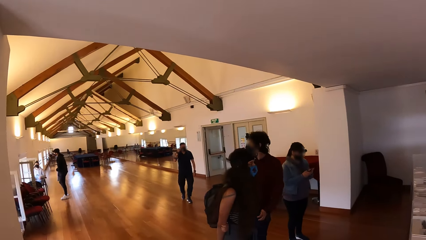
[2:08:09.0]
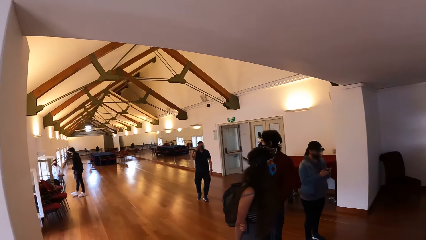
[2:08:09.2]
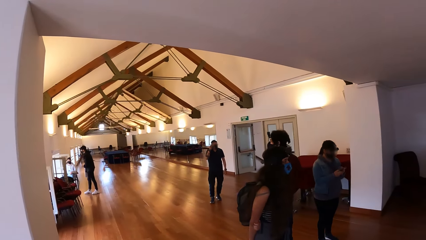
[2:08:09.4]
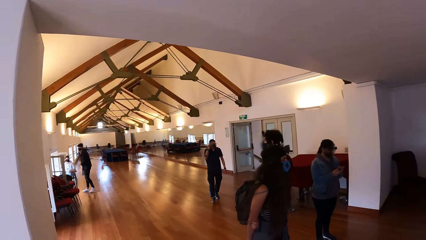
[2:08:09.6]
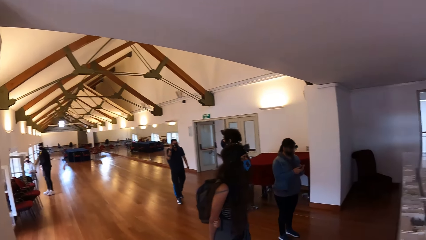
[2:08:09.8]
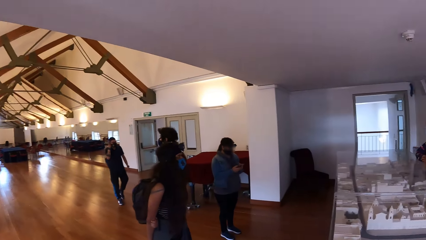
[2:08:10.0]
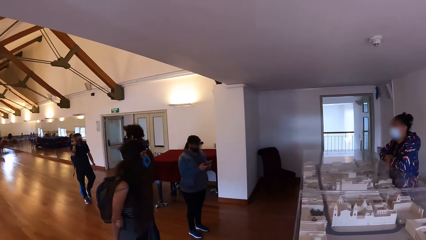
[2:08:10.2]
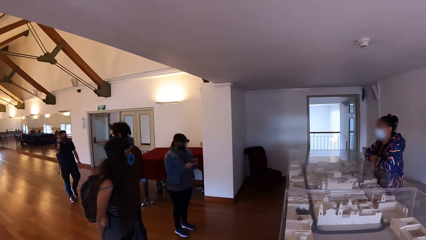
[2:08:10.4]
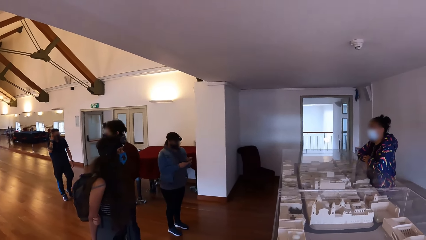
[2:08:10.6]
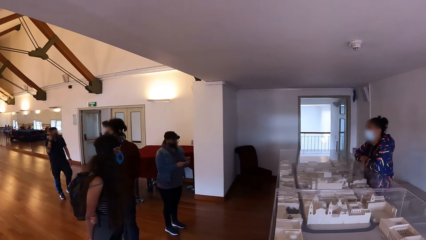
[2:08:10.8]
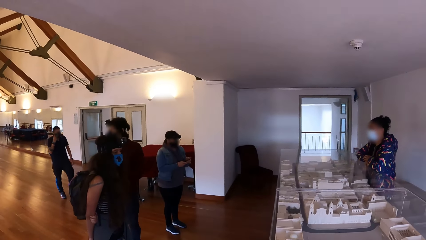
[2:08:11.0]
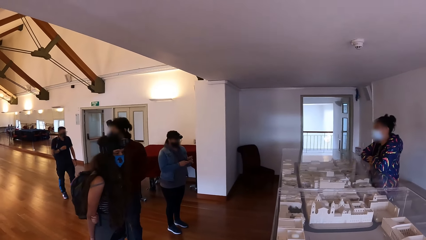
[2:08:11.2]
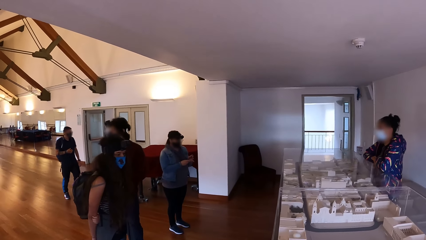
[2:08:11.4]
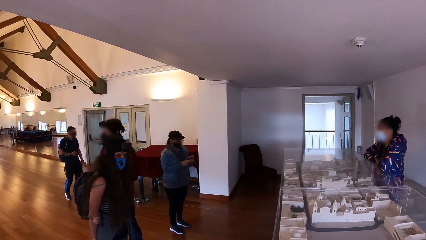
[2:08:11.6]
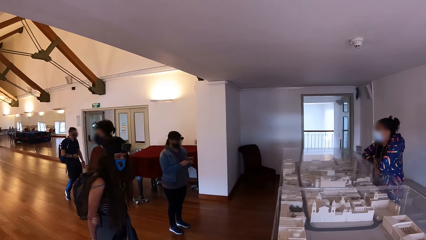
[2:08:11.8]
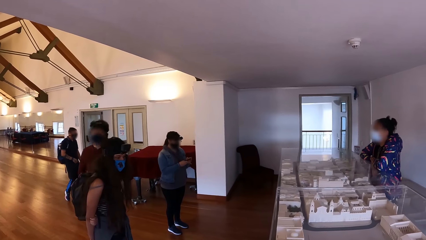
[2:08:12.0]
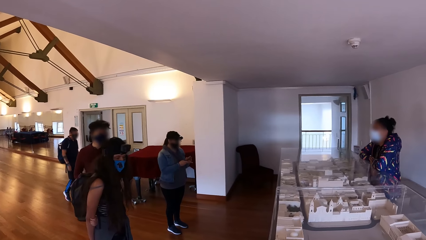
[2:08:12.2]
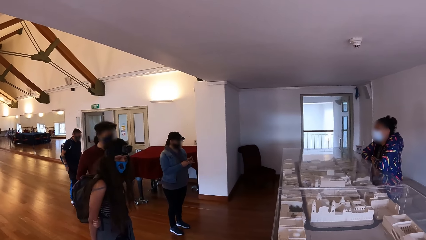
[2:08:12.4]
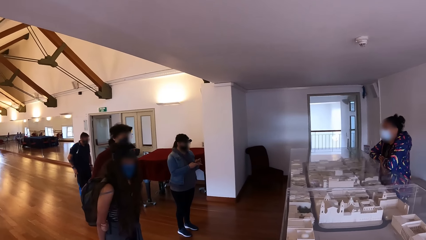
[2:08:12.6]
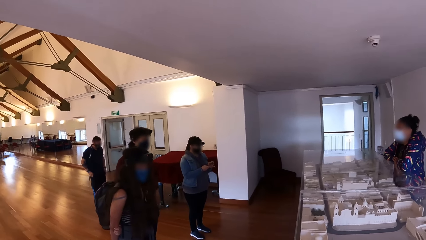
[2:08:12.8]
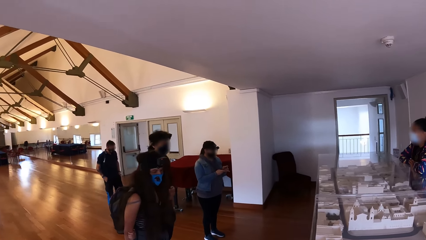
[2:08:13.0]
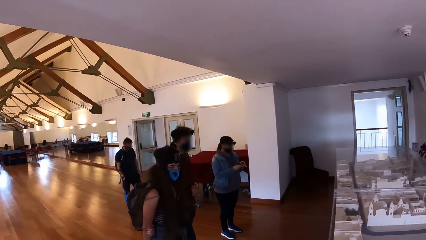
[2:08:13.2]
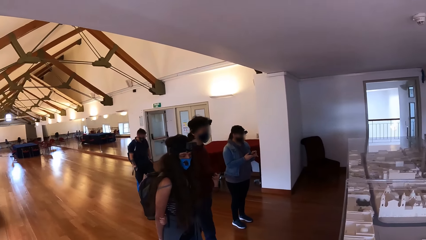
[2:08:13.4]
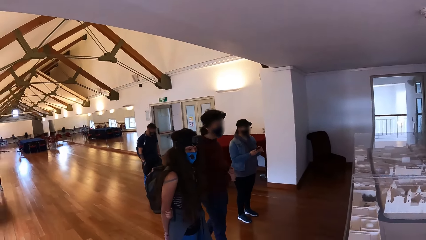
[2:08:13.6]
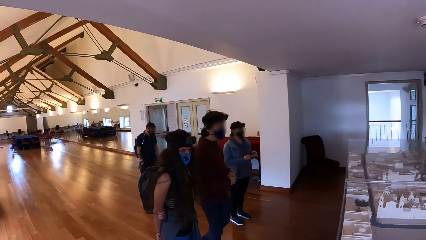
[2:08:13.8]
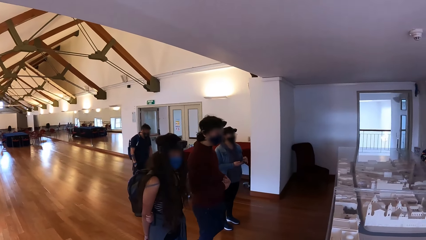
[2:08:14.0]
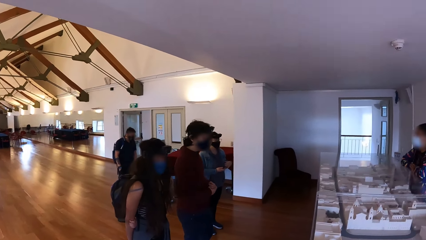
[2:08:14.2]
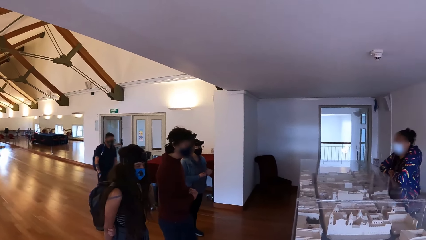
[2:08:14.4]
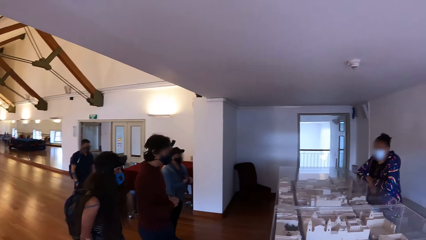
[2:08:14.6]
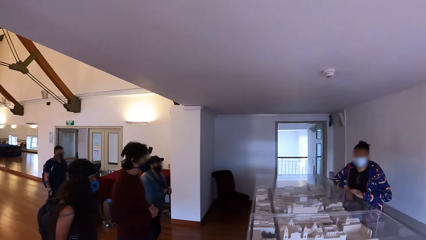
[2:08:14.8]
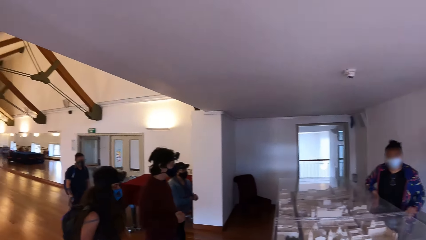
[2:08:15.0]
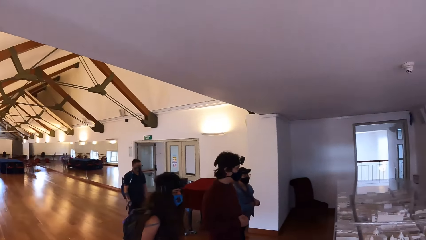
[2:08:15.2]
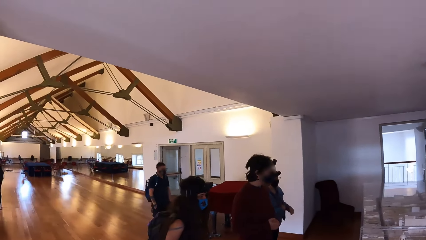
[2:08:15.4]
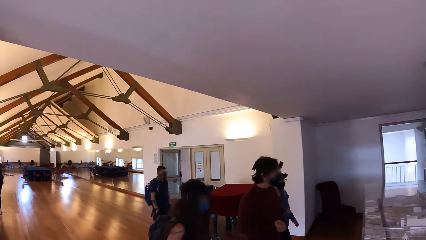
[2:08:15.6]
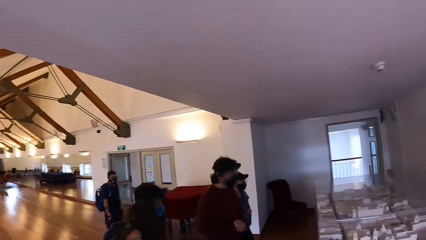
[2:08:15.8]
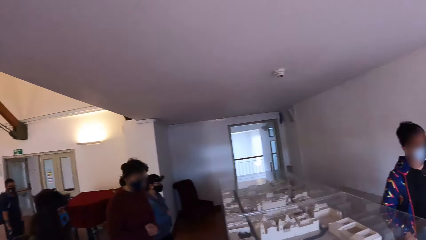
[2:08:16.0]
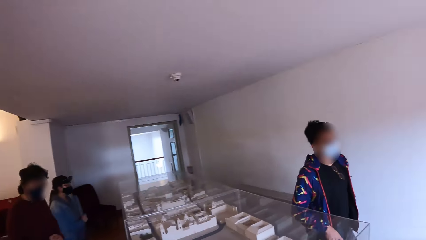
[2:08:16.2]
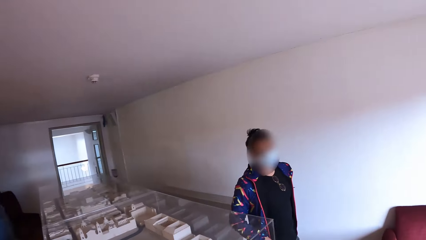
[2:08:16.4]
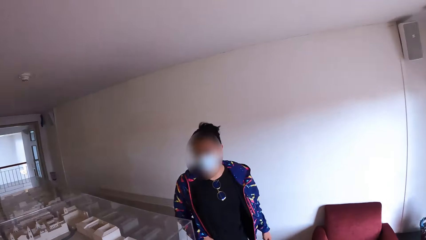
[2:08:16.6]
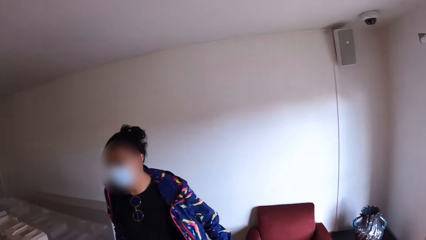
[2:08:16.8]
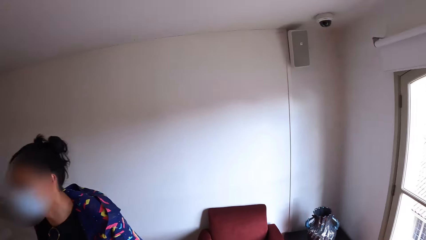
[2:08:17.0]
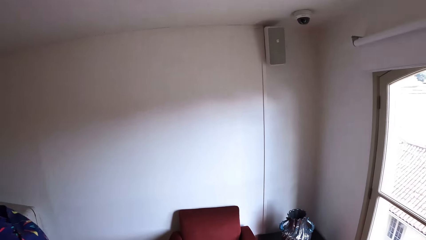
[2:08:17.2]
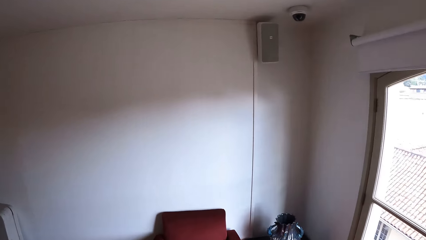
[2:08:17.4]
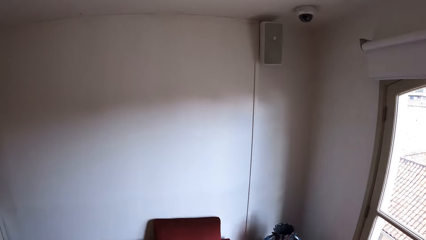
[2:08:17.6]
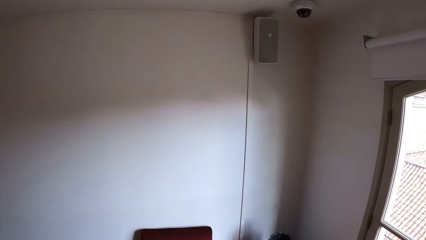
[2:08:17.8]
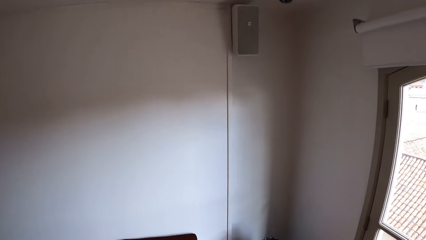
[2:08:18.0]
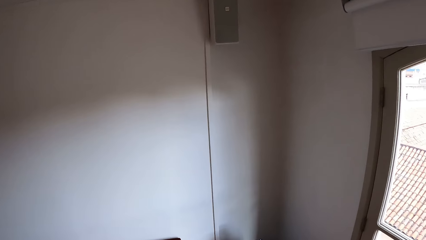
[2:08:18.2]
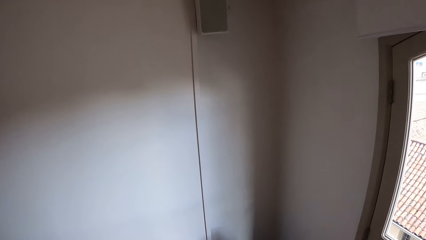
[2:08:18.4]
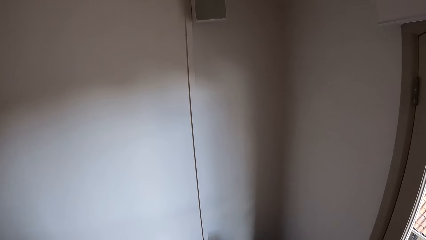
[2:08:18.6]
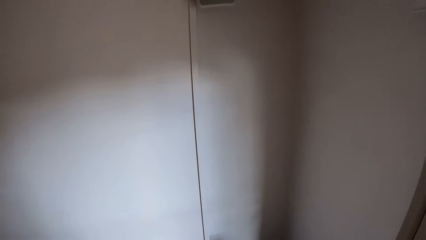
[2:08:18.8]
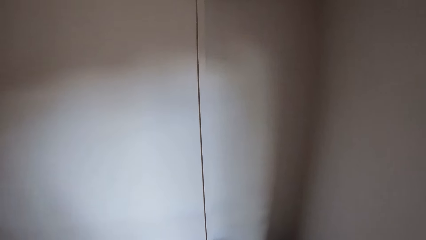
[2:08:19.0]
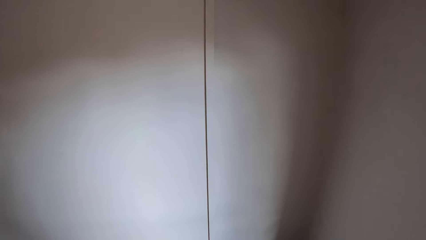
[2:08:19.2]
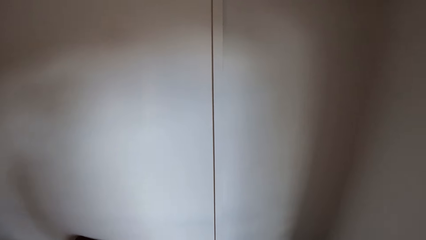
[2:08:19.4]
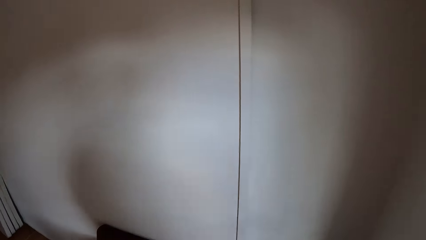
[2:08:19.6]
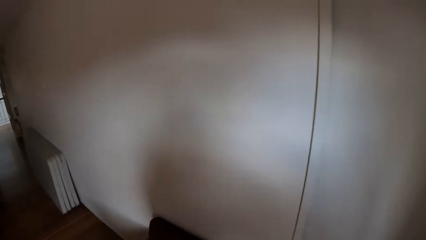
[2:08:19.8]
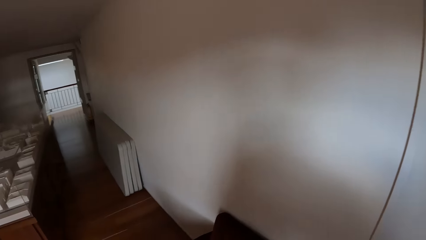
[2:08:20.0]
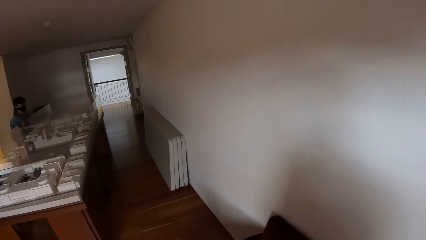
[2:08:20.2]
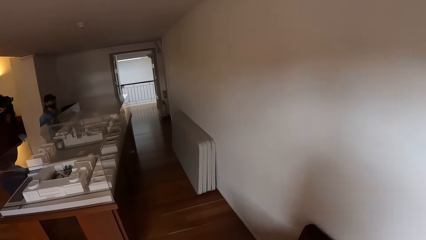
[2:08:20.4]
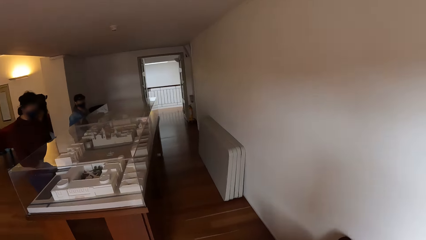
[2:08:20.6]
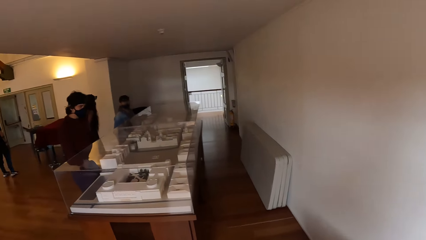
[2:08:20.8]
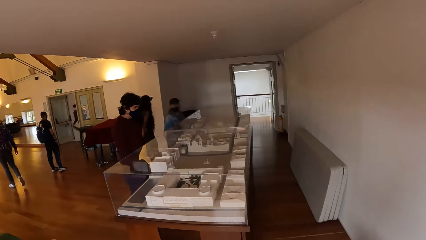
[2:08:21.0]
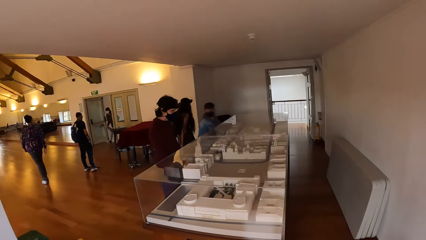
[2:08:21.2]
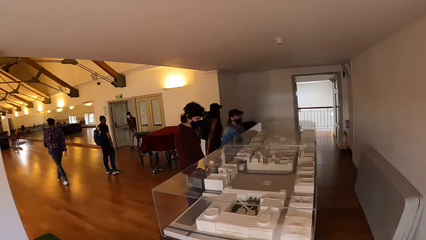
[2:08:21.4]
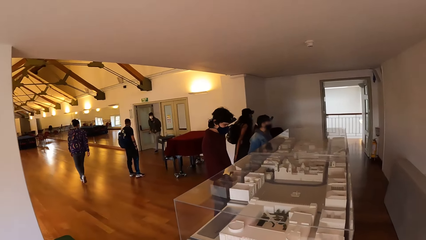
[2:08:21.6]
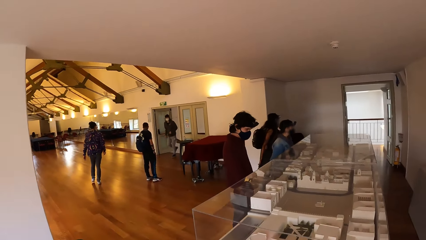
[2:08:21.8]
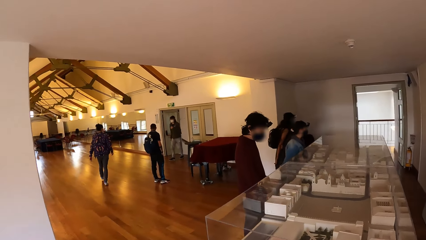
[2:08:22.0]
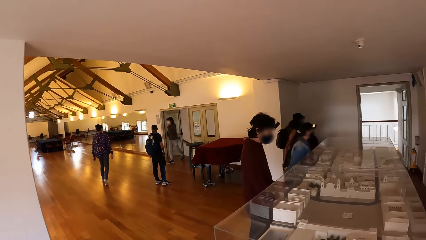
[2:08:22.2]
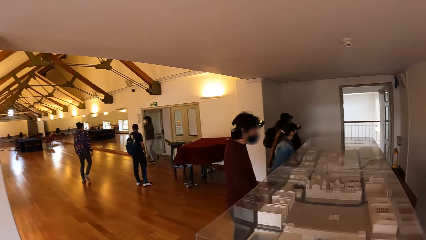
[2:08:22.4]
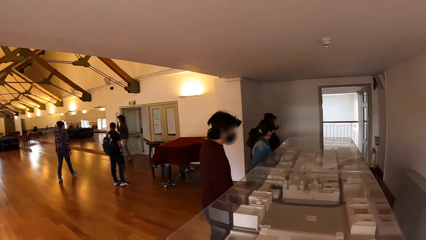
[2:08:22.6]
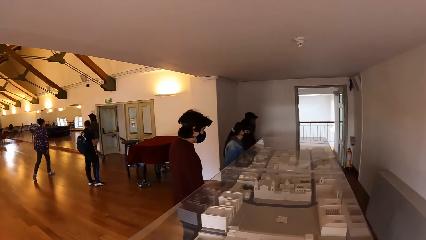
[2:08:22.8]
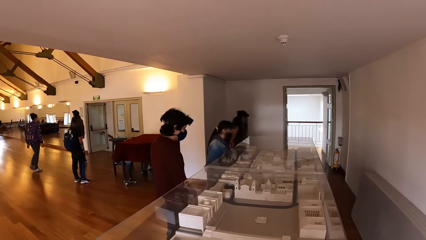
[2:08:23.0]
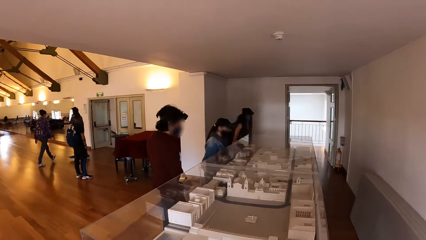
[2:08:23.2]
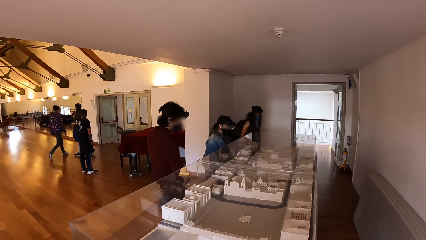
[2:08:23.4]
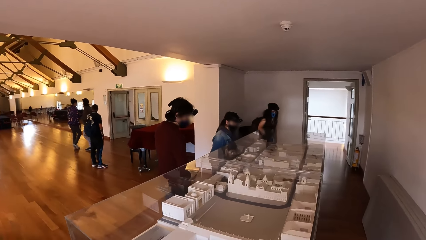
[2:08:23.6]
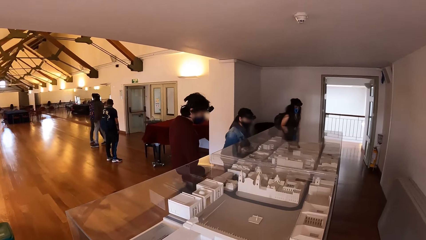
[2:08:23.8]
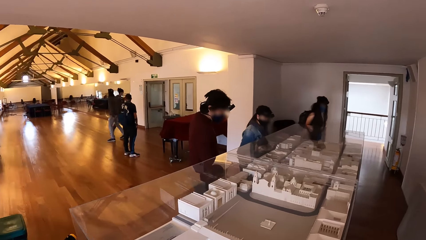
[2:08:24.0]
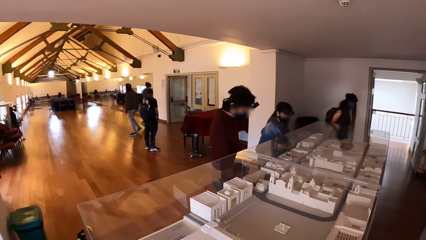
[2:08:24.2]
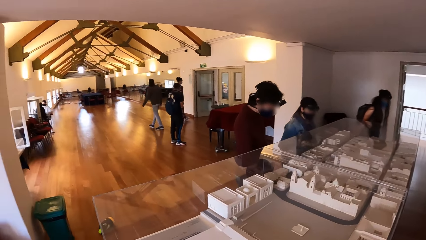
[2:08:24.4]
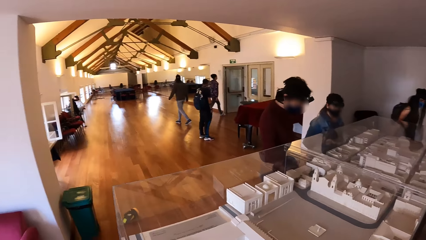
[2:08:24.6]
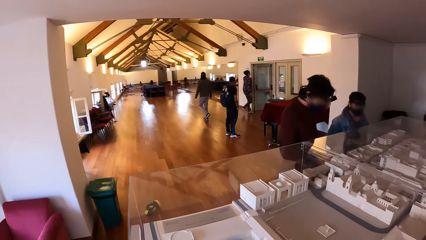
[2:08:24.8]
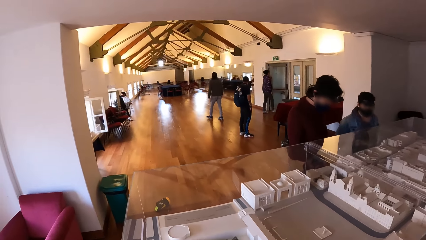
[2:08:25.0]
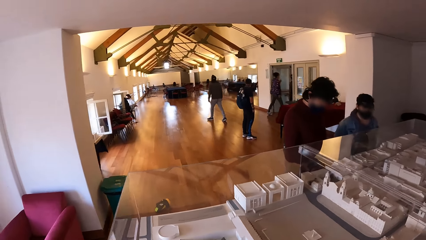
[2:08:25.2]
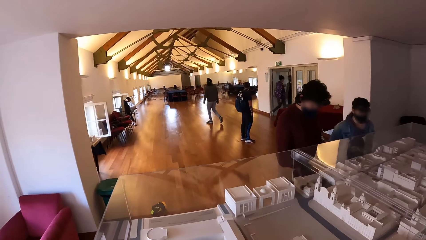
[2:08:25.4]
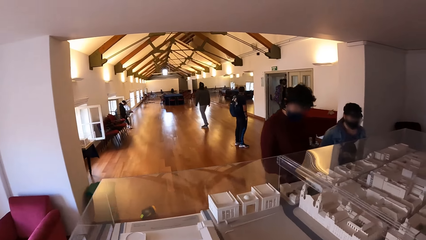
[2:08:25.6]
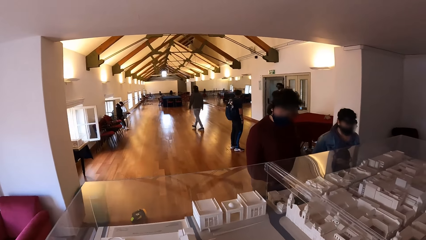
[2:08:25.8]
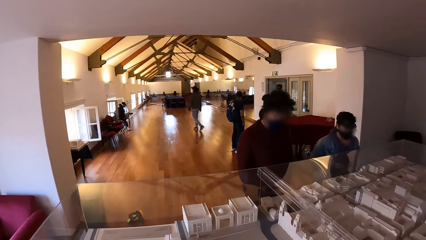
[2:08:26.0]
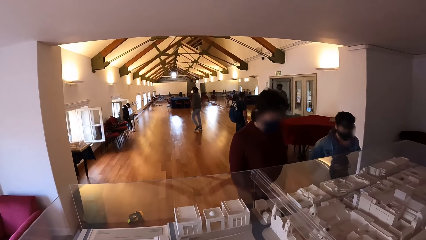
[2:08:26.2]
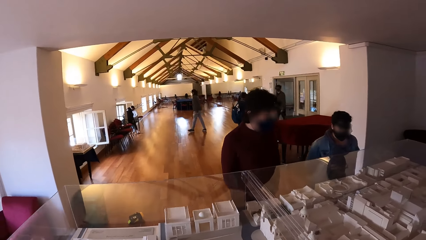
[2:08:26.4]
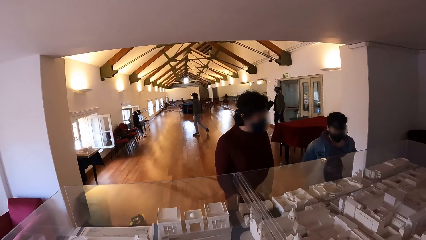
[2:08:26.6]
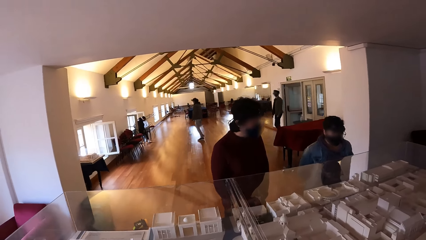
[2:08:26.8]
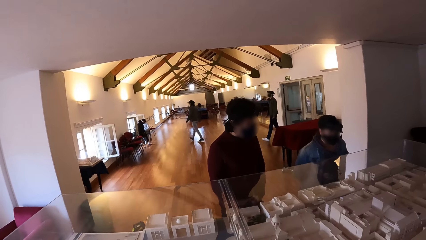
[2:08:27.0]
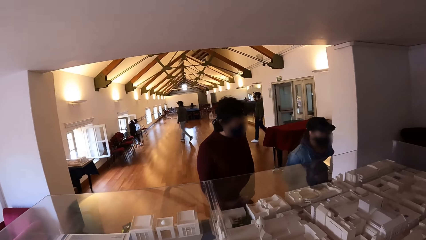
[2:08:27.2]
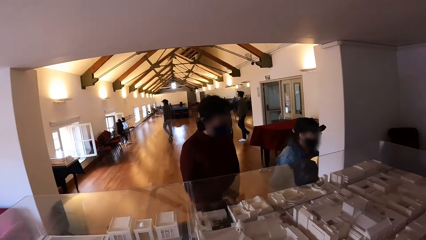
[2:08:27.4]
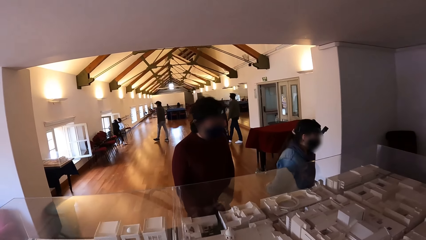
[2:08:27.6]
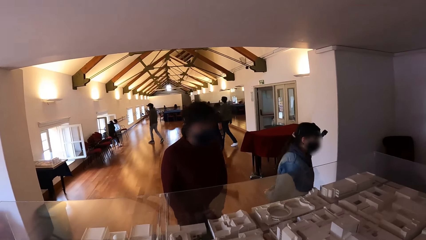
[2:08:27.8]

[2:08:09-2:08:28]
The camera wearer looks forward. They look right. They look left. They turn right. They walk forward. They turn back. They walk forward. They turn right. They walk forward. They turn left. They walk right.
